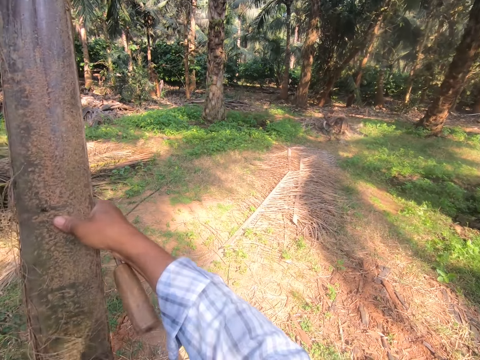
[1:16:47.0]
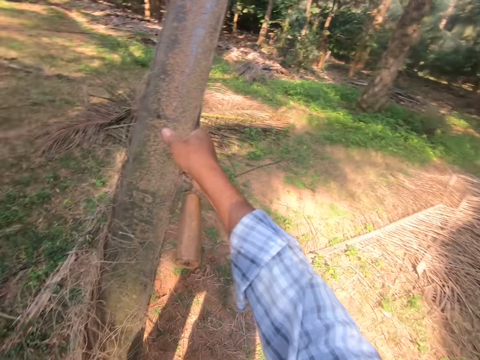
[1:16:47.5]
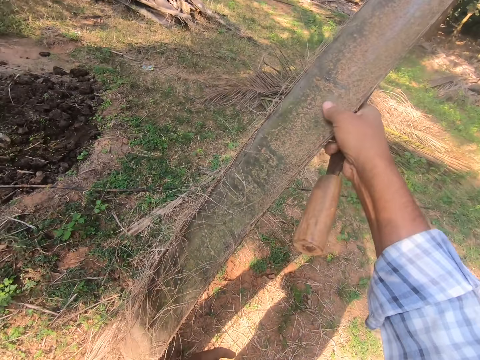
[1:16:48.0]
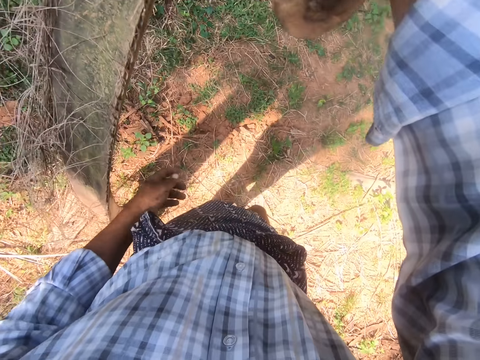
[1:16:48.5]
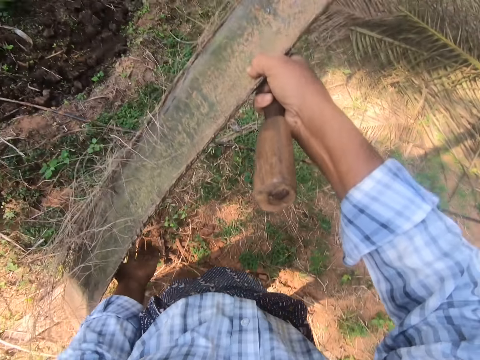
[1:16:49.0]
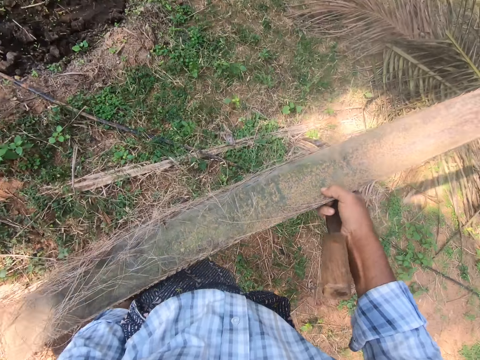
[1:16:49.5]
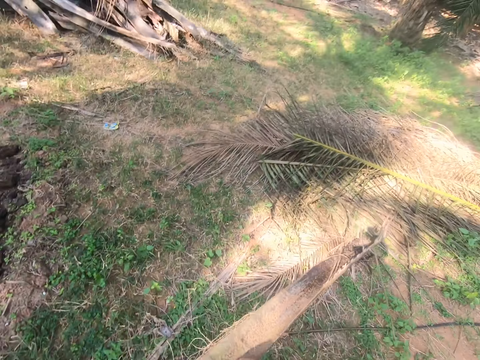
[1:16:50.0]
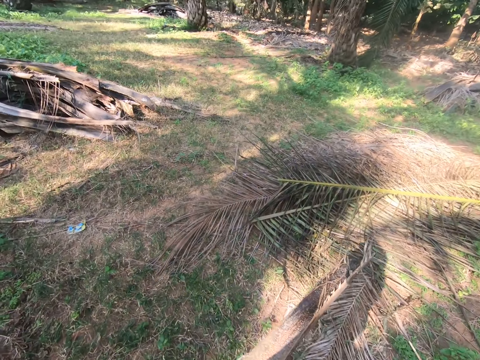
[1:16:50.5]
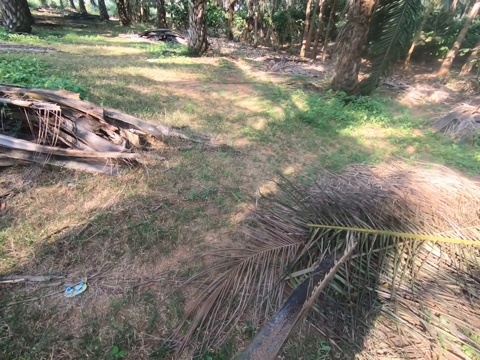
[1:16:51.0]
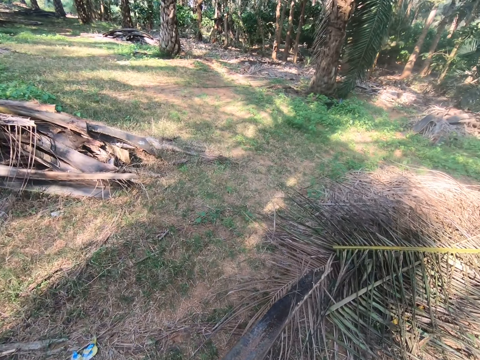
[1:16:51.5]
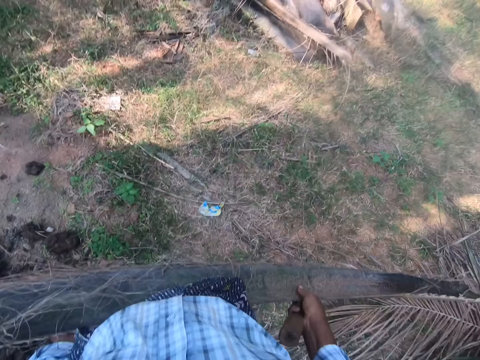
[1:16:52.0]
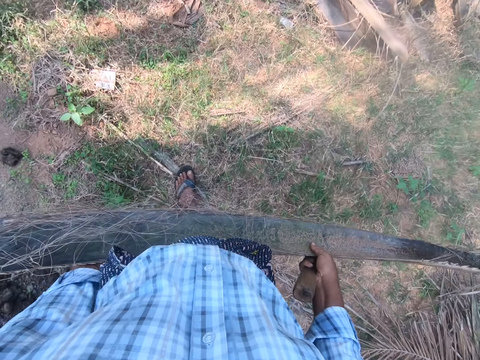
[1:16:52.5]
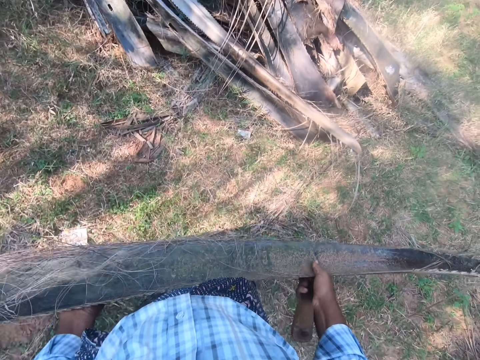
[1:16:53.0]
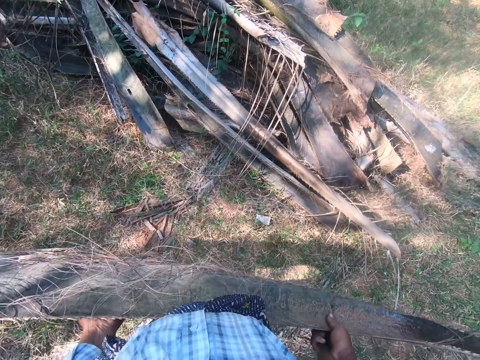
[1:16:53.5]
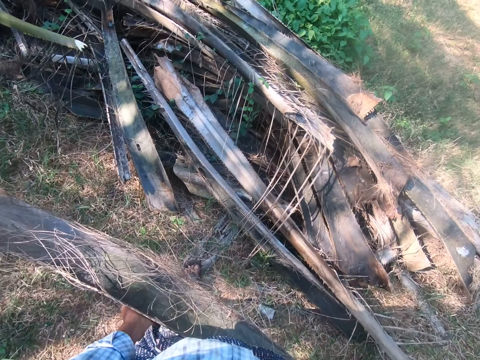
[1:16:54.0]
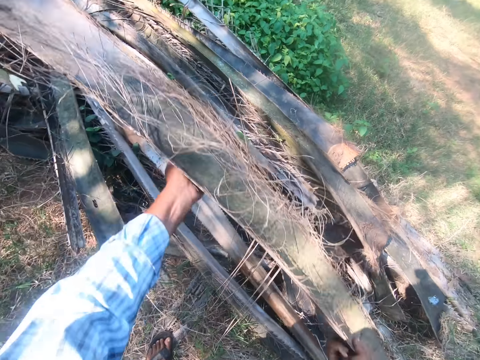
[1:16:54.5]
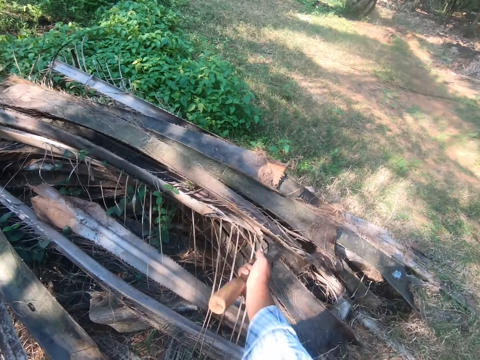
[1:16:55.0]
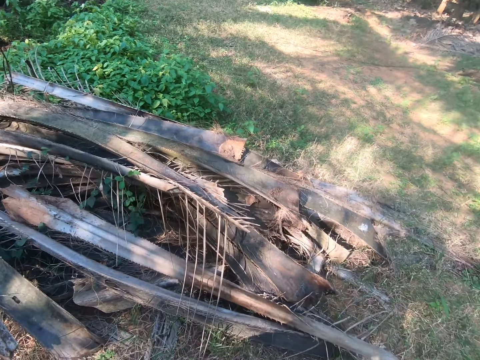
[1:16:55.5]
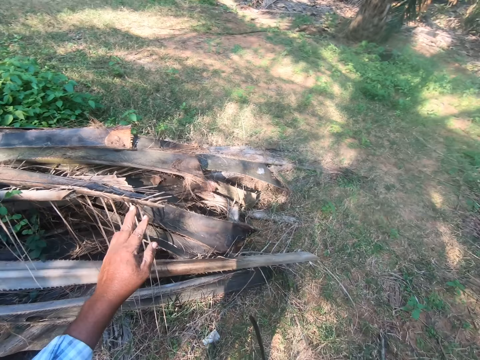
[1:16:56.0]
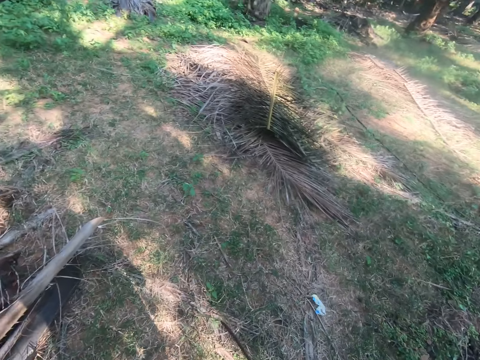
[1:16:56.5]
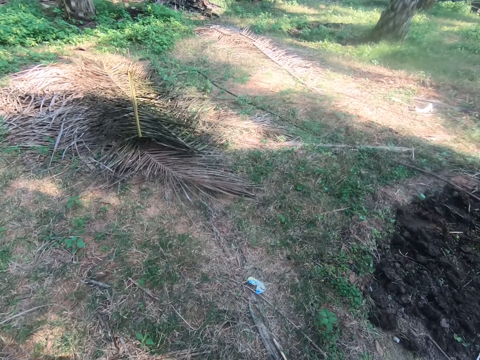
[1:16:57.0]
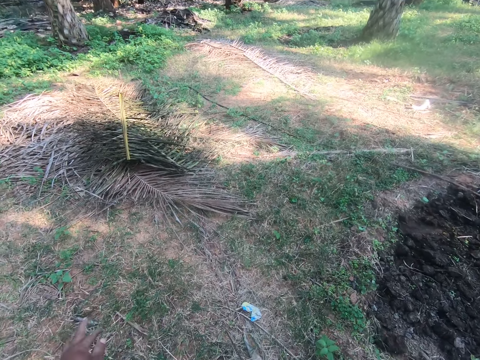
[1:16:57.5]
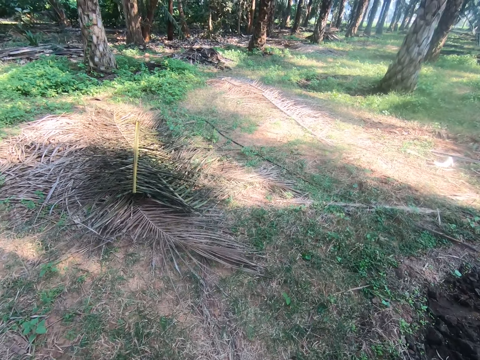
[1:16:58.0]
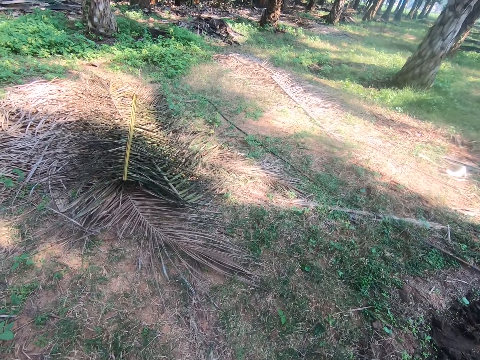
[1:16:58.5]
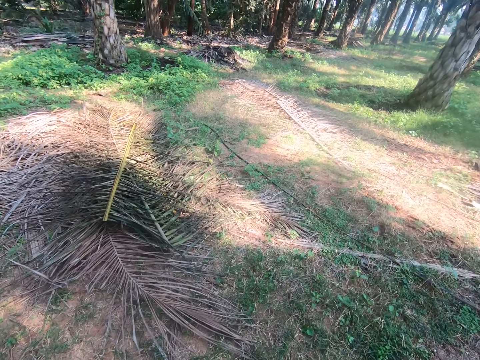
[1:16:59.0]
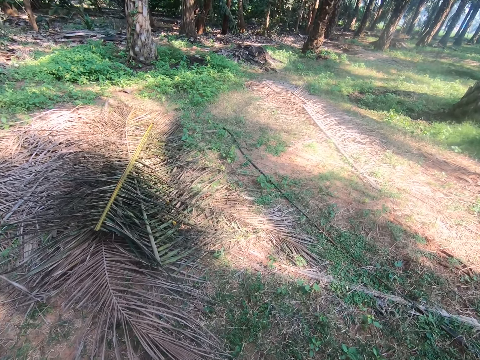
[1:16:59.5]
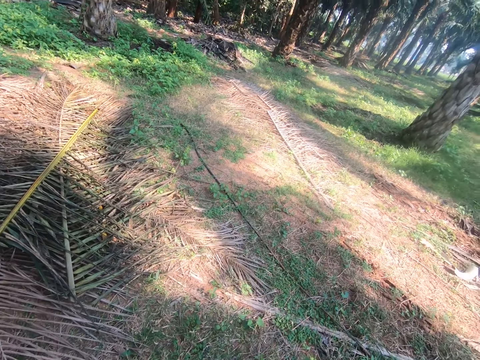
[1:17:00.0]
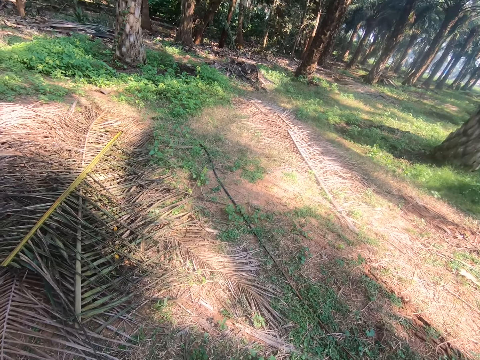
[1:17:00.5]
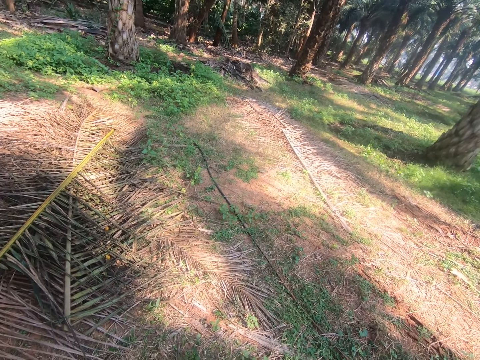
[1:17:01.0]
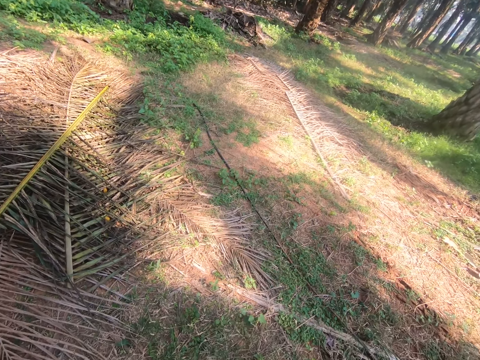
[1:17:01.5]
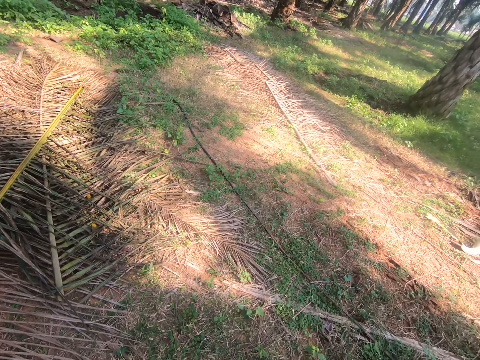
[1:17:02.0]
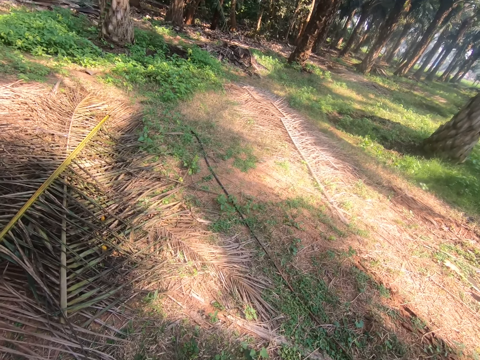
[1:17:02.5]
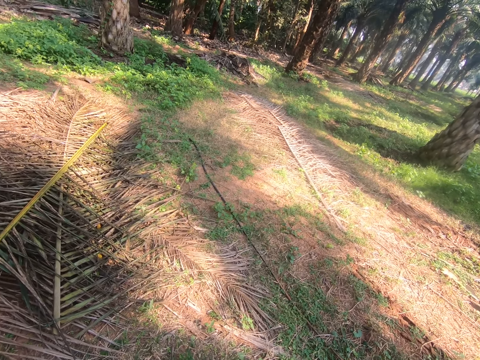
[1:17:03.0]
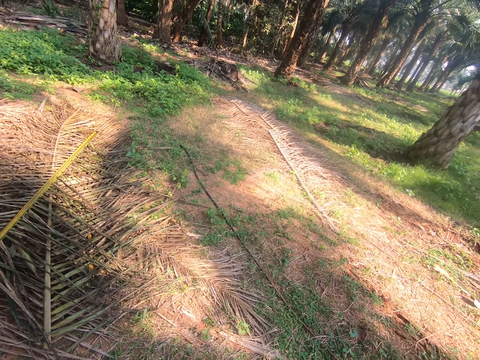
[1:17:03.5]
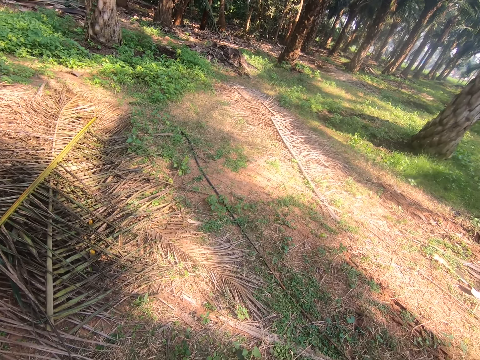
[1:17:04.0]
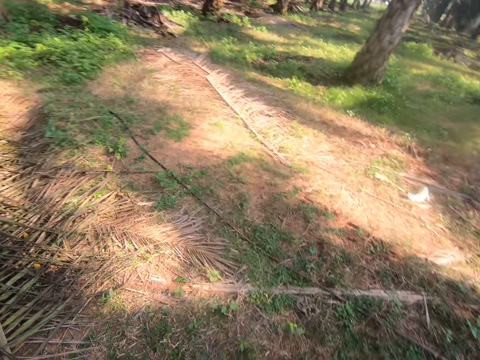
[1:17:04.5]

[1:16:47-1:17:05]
The camera wearer holds the palm frond upright and the sickle with his right hand. He lifts the palm fronds with both hands. He carries the palm frond towards a pile of palm fronds in another part of the farm with both hands. He drops the palm frond on the pile of palm fronds with both hands. He walks from one part of the farm to another with the sickle in his right hand. He stands.

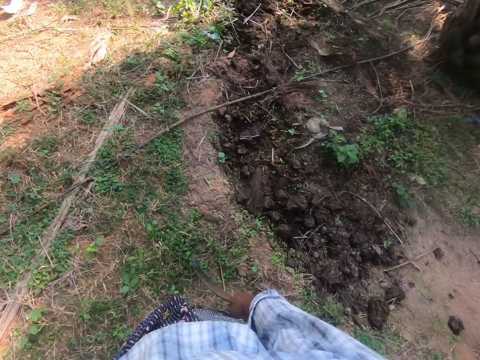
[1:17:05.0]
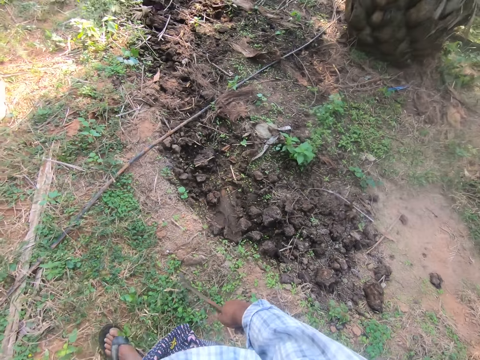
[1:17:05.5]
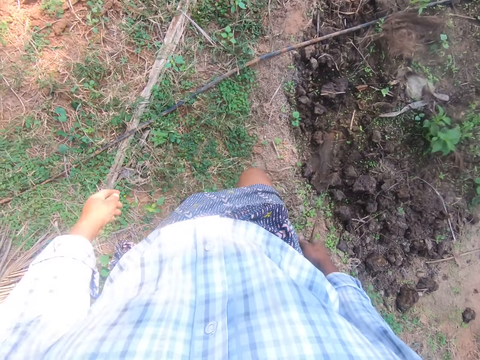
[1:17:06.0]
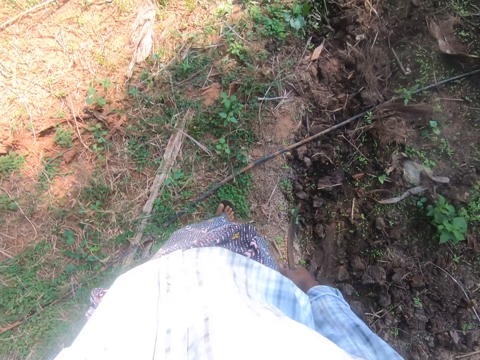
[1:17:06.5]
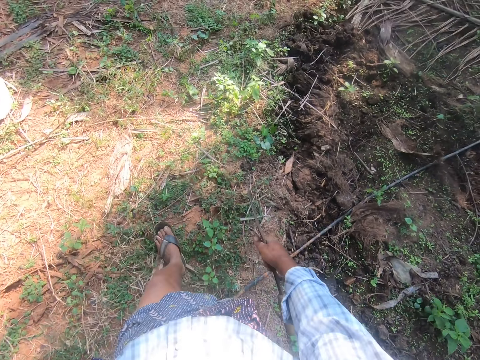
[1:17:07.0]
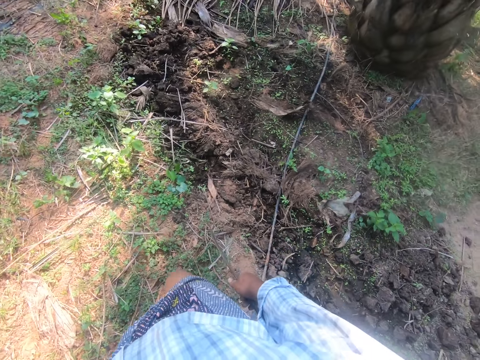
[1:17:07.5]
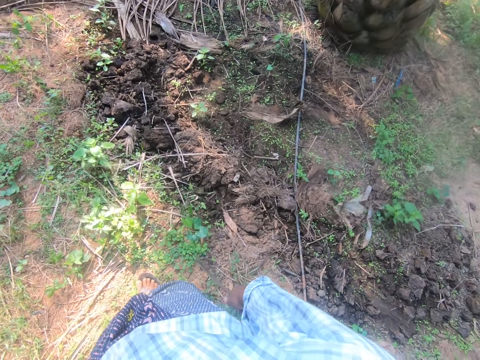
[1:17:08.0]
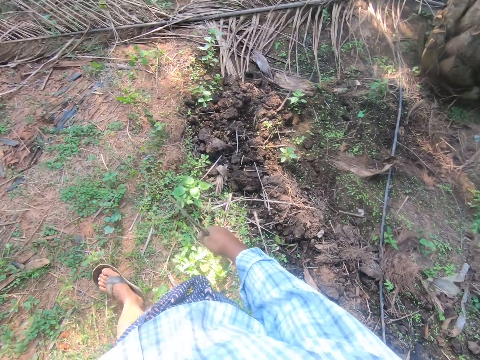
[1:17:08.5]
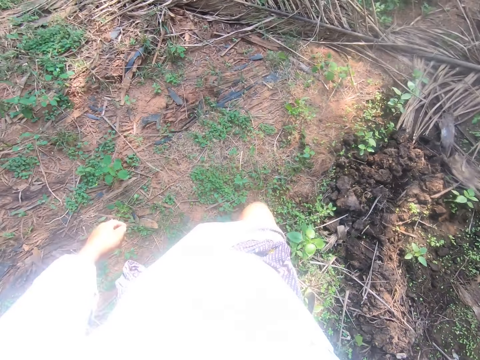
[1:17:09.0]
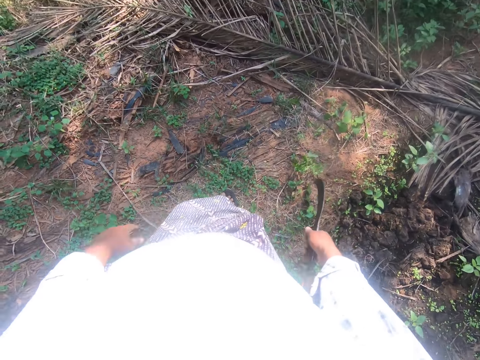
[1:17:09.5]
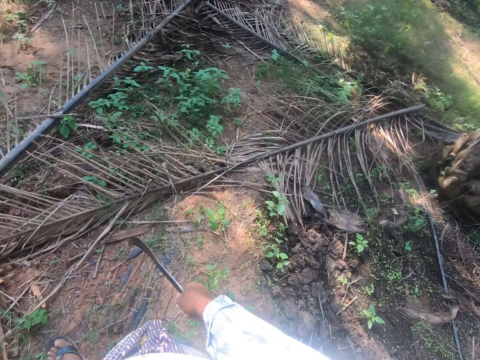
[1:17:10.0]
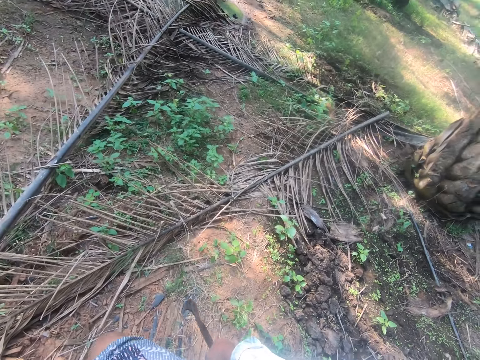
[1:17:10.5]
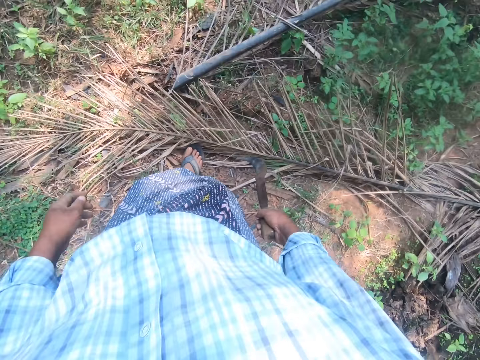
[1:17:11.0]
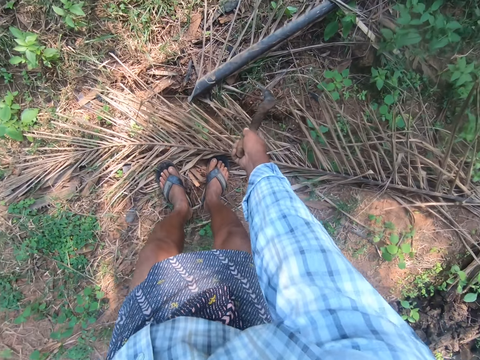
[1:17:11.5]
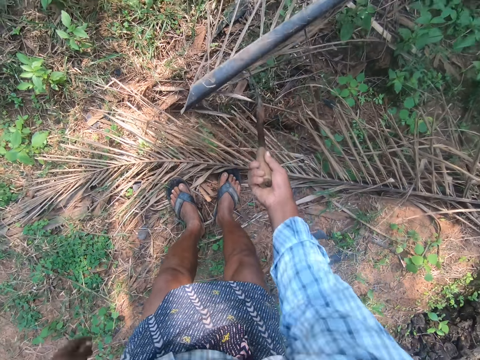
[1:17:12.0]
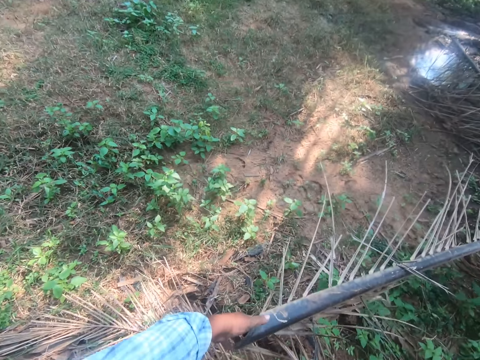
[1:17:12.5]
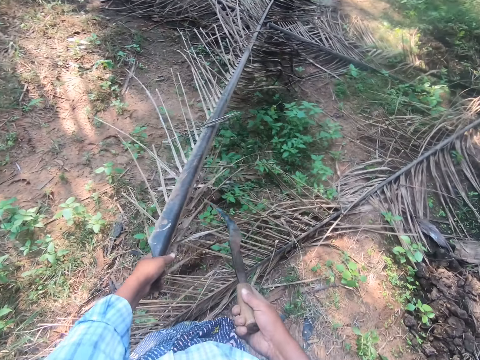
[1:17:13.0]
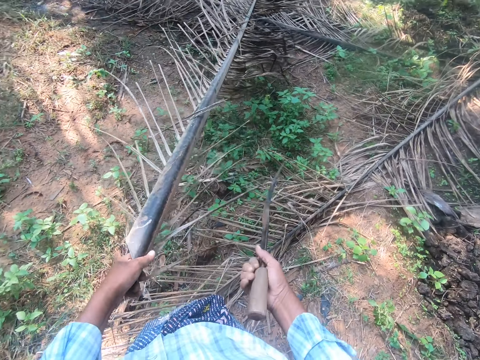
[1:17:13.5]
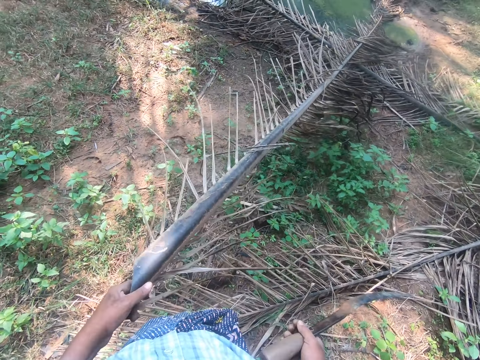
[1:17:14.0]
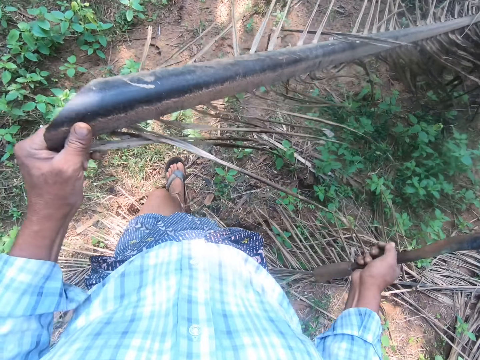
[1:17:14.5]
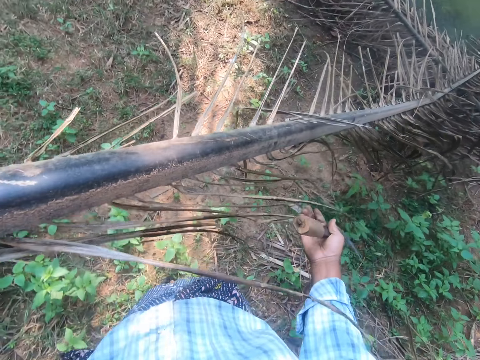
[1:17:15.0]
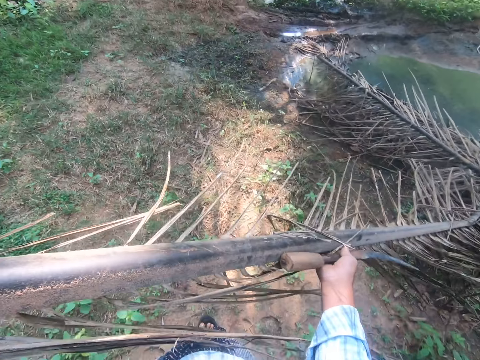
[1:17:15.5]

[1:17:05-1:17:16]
The camera wearer walks. He bends. He picks up the end of a palm frond with the sickle in his right hand. He holds the palm frond with his left hand and pulls out the palm frond. He lifts the palm frond with both hands.
